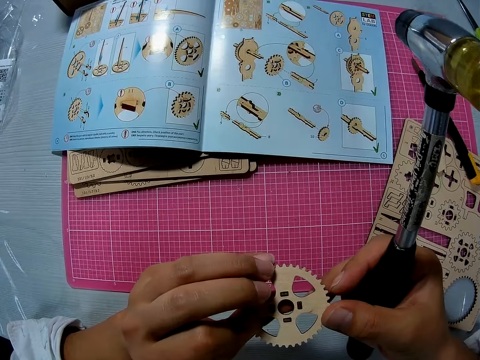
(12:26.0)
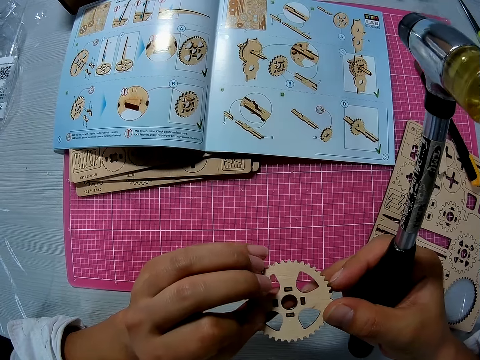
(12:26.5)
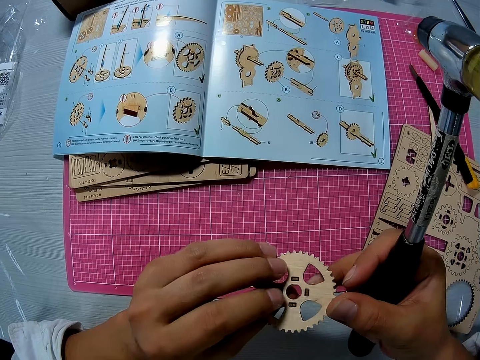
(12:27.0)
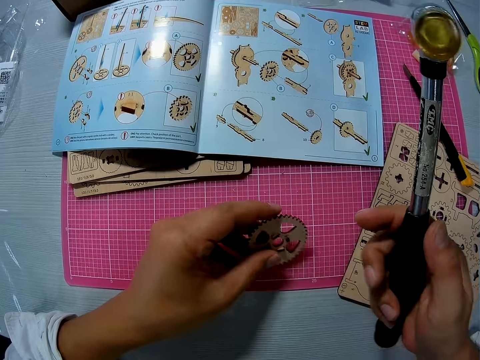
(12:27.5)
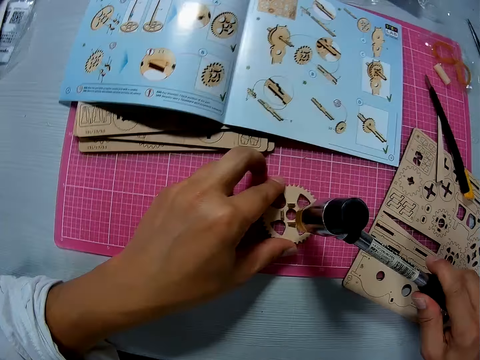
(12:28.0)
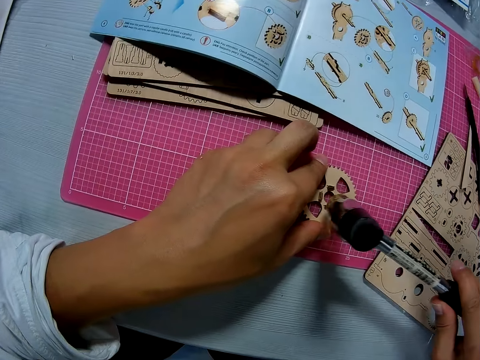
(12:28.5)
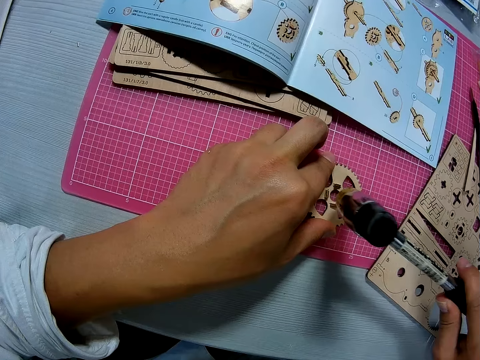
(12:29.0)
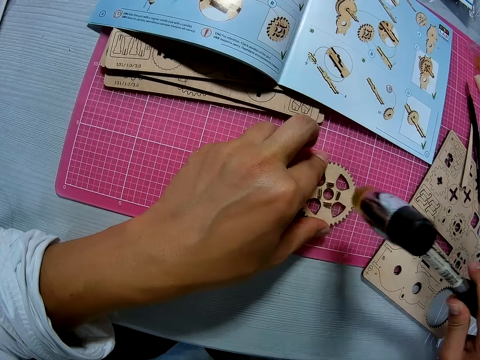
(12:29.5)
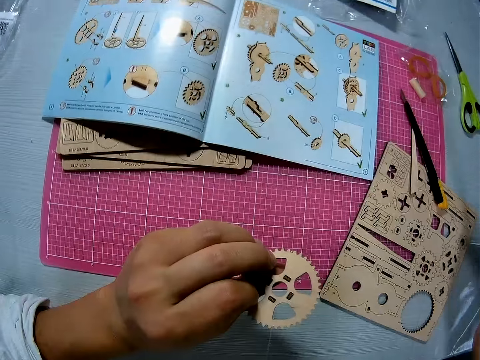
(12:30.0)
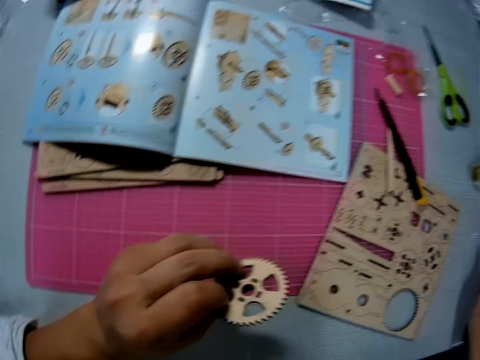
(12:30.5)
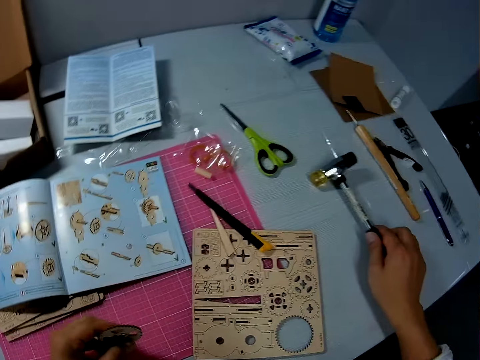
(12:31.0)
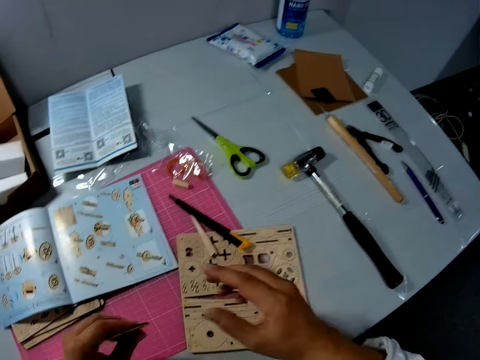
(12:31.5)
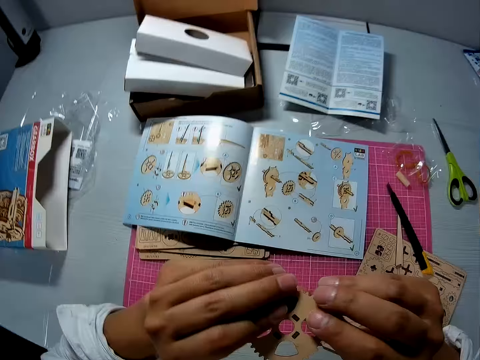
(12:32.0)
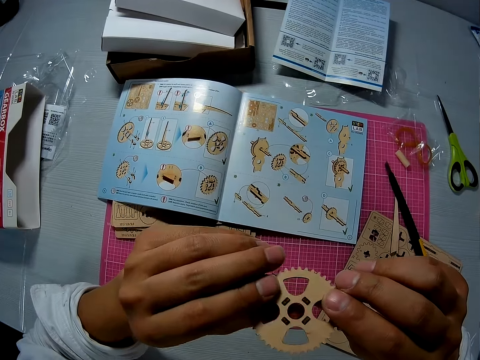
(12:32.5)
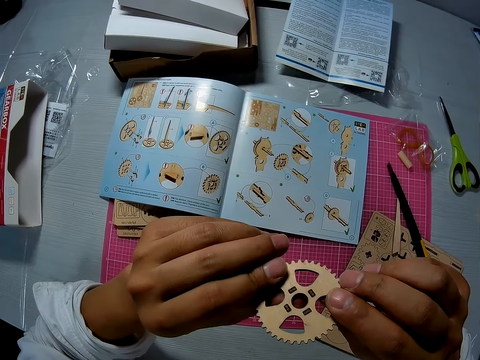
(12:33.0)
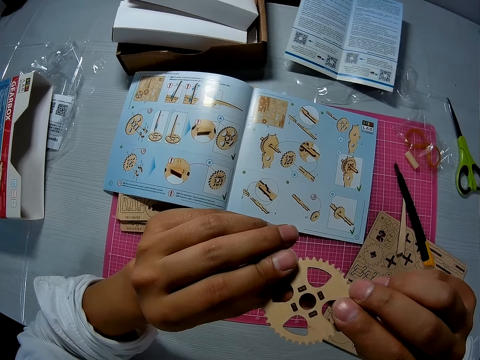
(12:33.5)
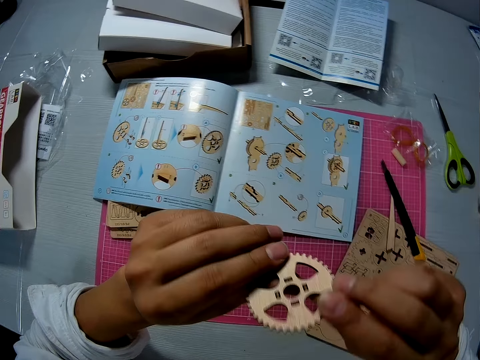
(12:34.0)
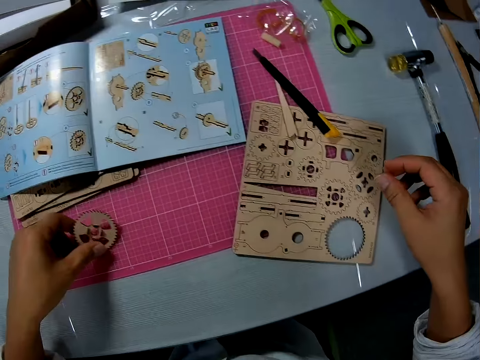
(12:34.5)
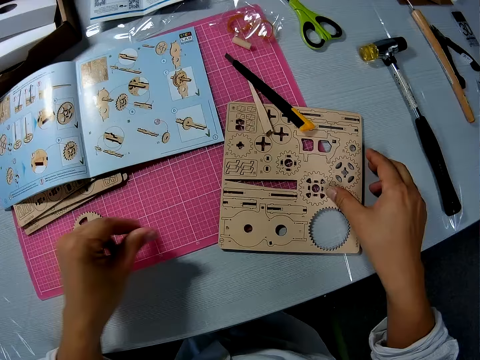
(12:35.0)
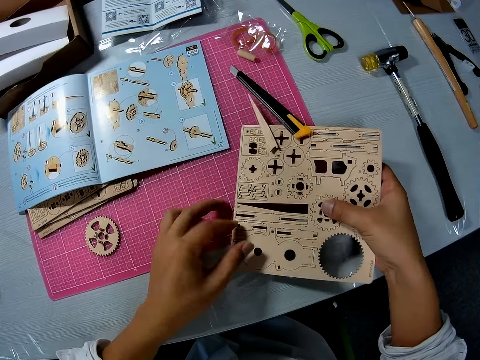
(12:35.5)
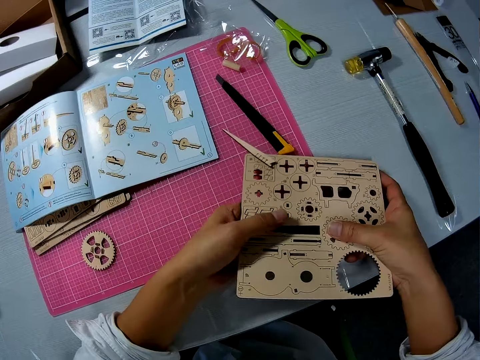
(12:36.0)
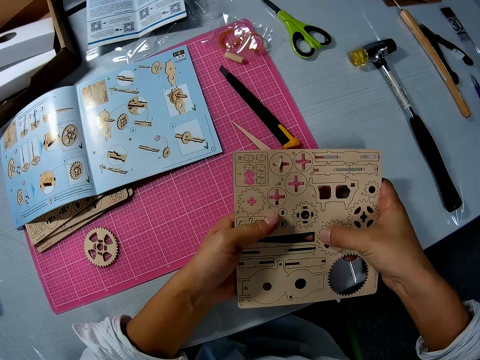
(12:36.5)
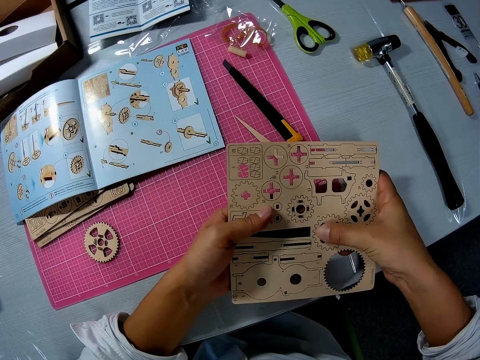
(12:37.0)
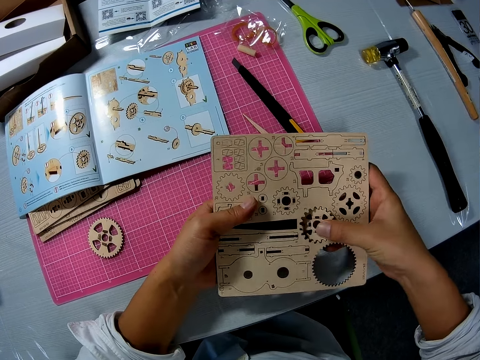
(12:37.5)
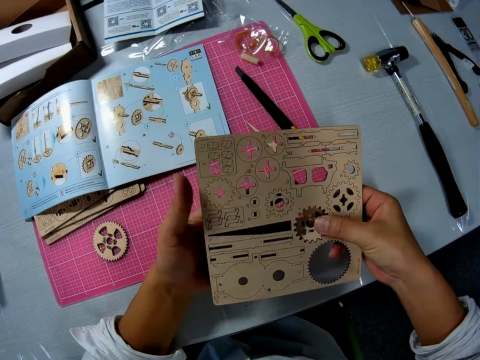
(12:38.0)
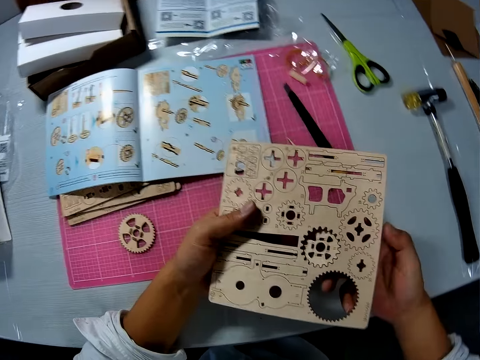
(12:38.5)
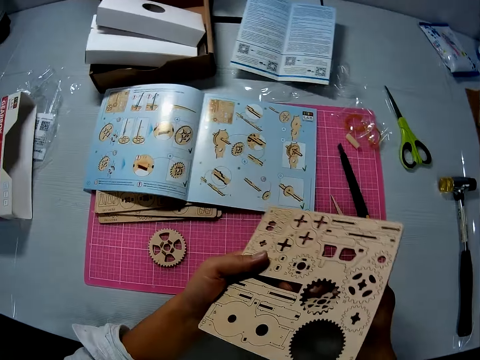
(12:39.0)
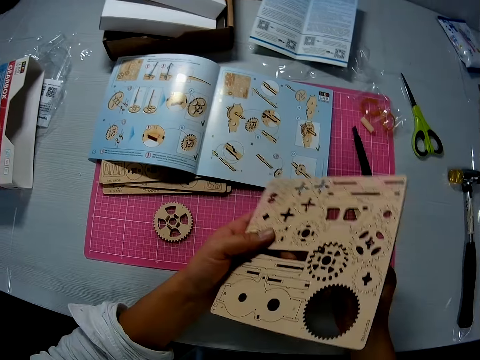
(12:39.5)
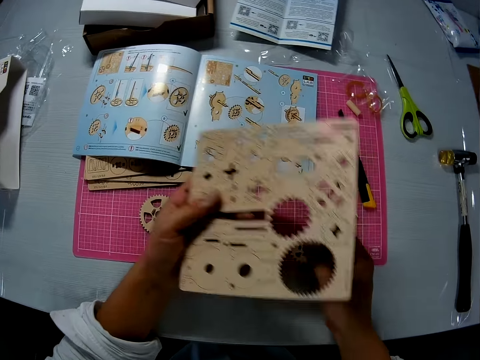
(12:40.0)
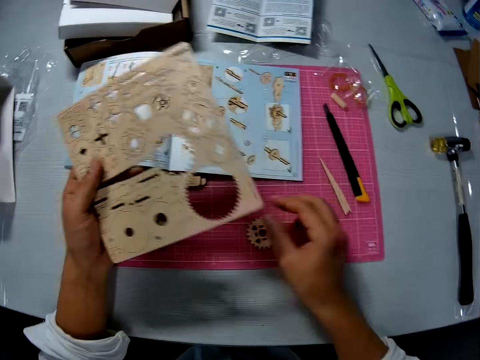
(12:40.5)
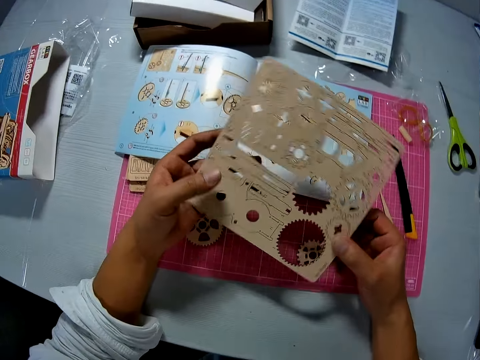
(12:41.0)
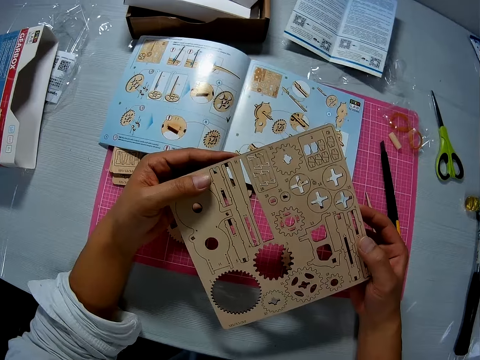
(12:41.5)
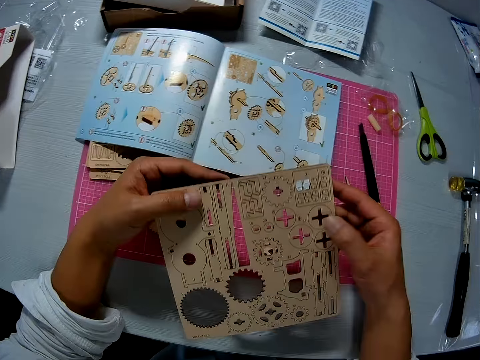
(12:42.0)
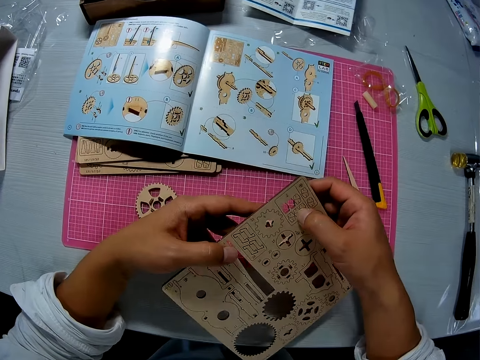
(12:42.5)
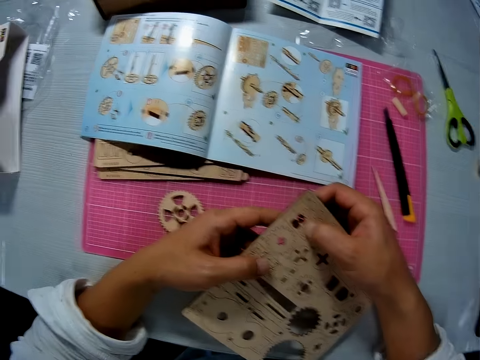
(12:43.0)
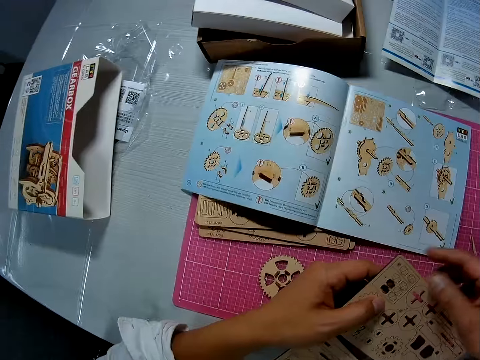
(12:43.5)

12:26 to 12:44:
The camera wearer drops the gear model. He hits the hammer on the wooden mechanical piece. He raises the wooden mechanical piece with his left hand. He turns the gear model. He drops the soft hammer on the table. He holds the wooden mechanical piece with his hands and examines the gear model. He picks up a laser-cut wood craft kit. He drops the wooden mechanical piece on the sheet. He holds the wooden mechanical model with his two hands. He cuts out a wooden mechanical piece from the wooden mechanical model. He picks up the gear model. He drops the cut-out wooden mechanical piece on the sheet. He turns the wooden mechanical model with his hands.

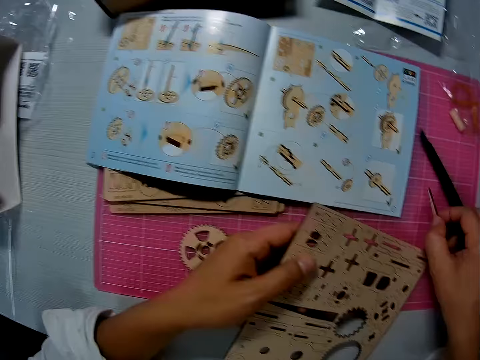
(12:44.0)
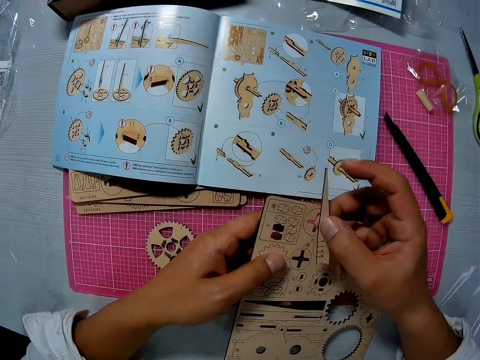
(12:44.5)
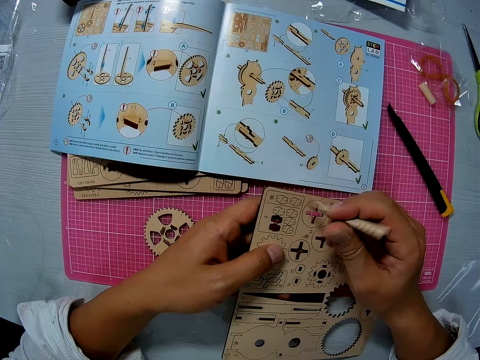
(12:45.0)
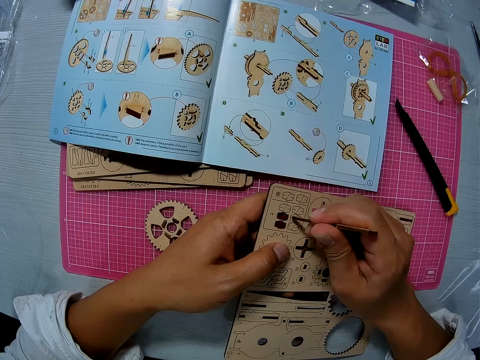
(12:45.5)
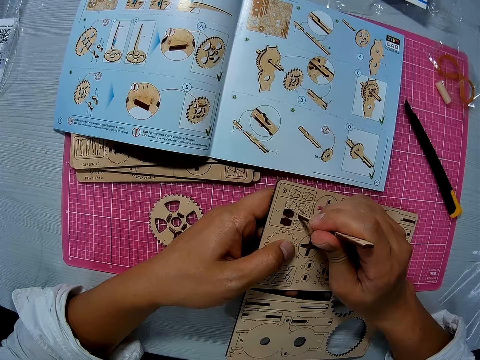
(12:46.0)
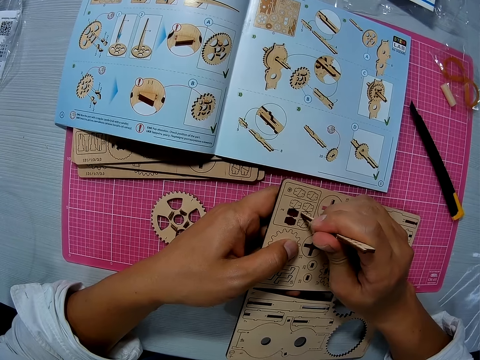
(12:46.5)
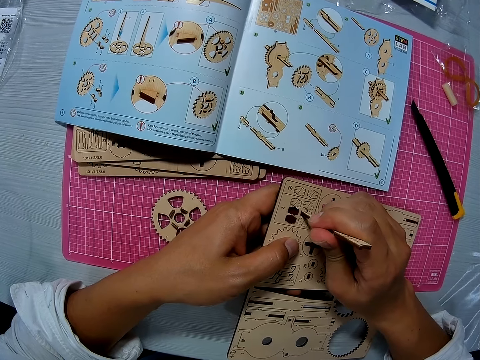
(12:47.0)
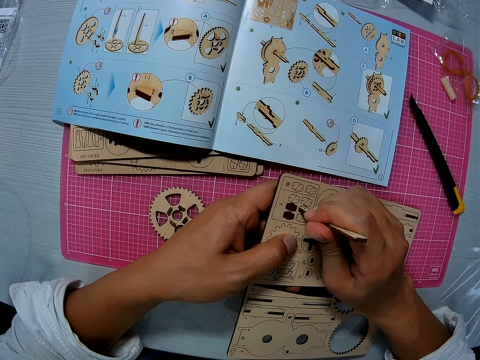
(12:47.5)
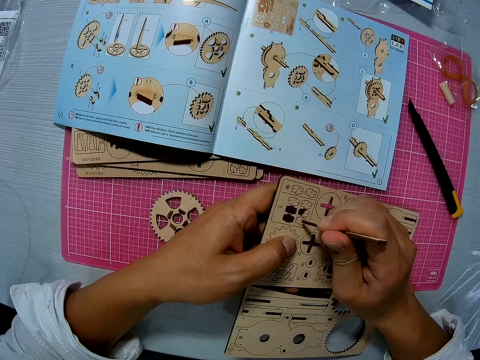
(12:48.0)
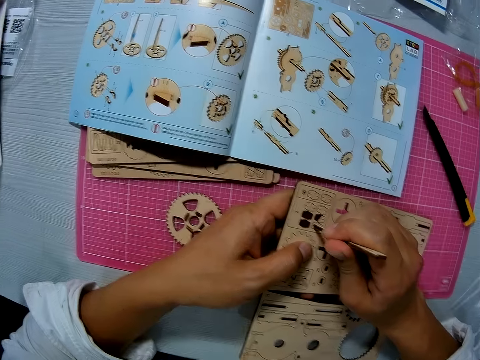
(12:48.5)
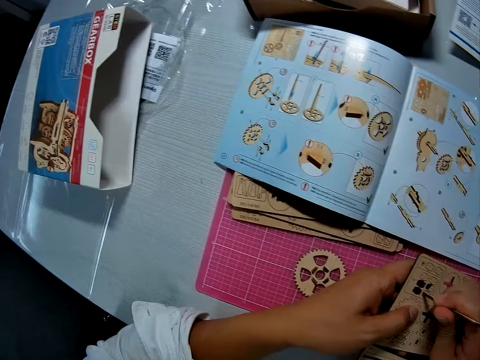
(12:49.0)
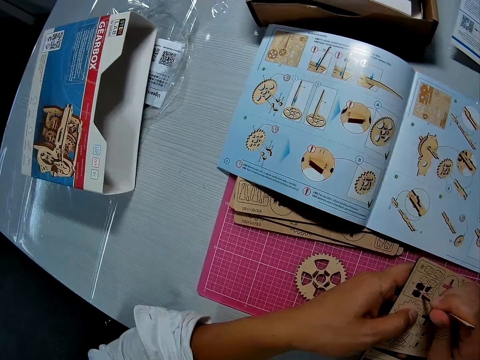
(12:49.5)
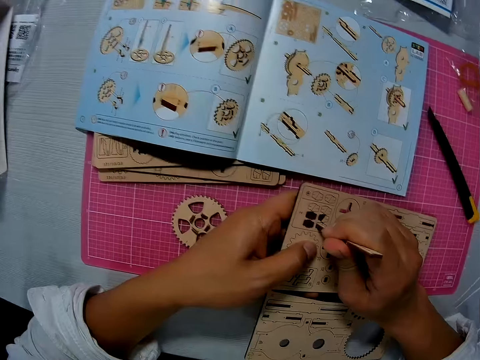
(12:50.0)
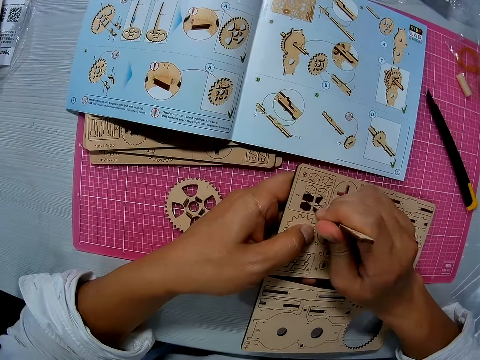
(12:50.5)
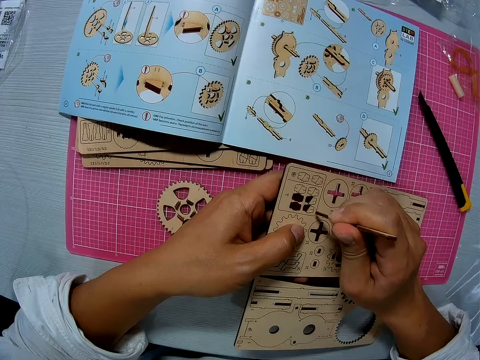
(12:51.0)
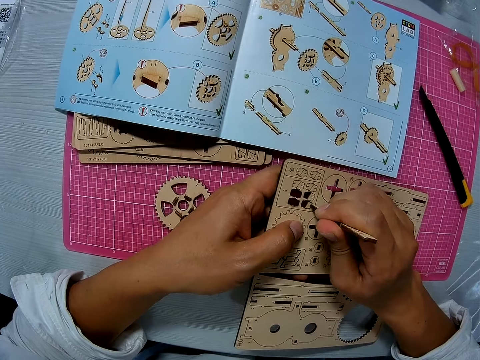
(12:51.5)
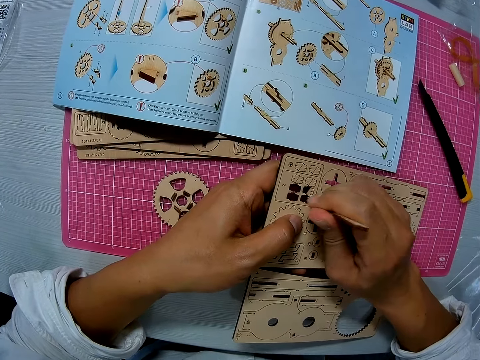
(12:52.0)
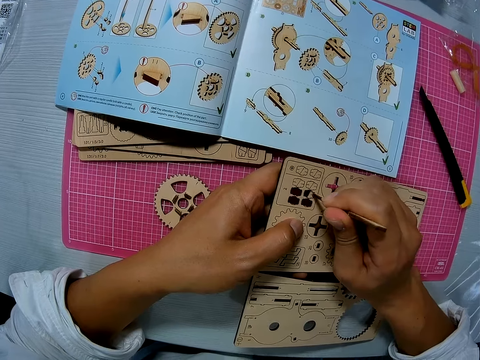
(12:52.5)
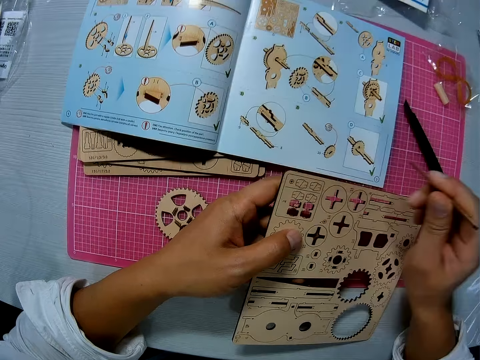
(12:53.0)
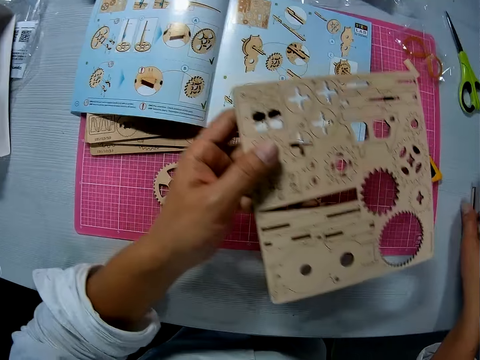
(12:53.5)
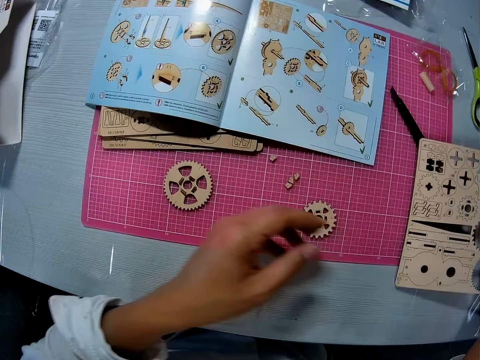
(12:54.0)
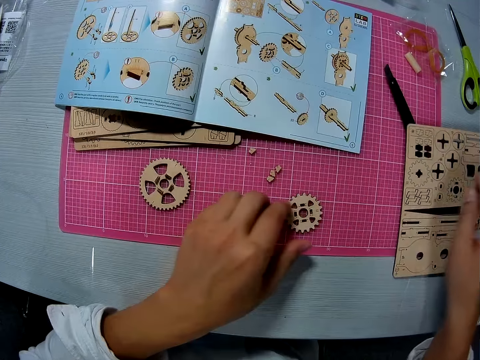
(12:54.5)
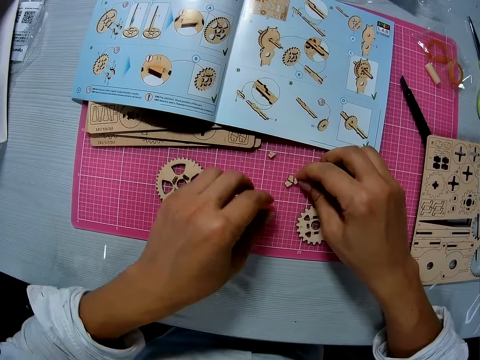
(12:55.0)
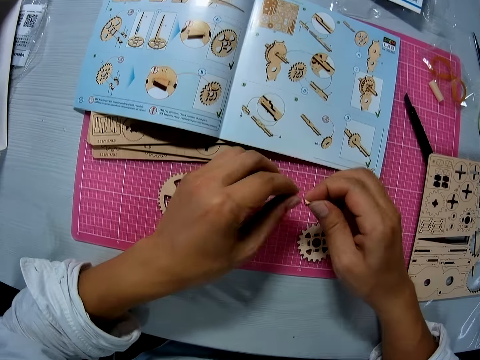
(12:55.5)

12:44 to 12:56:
The camera wearer picks up a wooden knife. He punches the laser-cut woodcraft kit. He cuts out a wooden mechanical piece from the wooden mechanical model with a wooden mechanical piece. He drops the wooden mechanical piece on the table. He holds the laser-cut woodcraft kit. He drops the wooden mechanical model on the table. He picks up tiny wooden pieces from the sheet.
